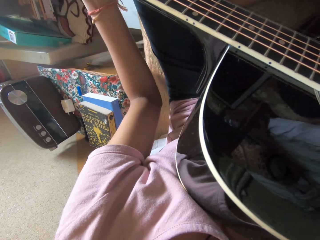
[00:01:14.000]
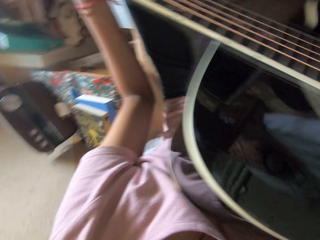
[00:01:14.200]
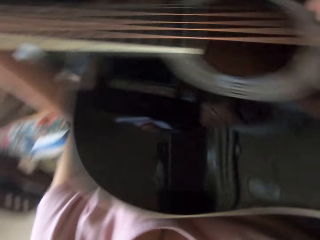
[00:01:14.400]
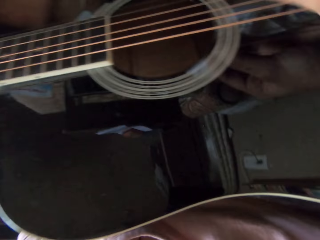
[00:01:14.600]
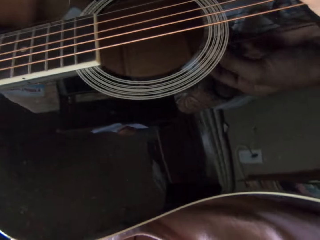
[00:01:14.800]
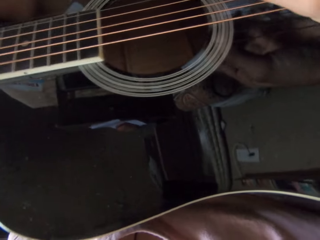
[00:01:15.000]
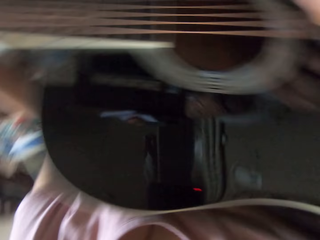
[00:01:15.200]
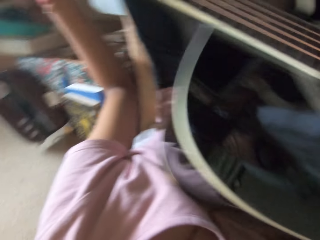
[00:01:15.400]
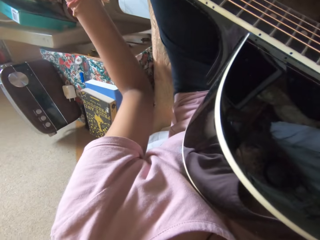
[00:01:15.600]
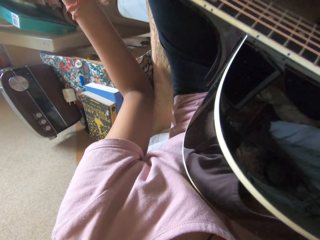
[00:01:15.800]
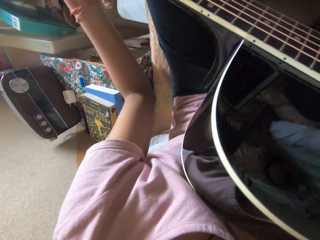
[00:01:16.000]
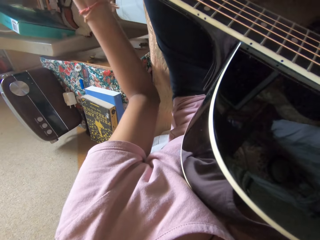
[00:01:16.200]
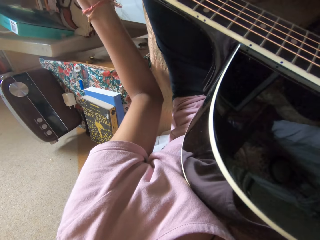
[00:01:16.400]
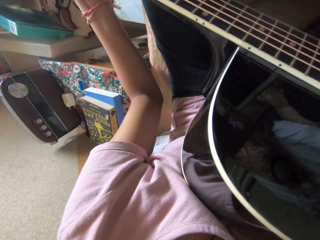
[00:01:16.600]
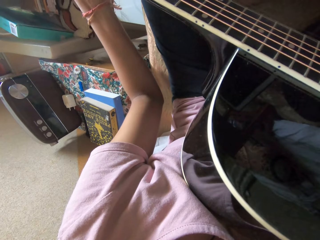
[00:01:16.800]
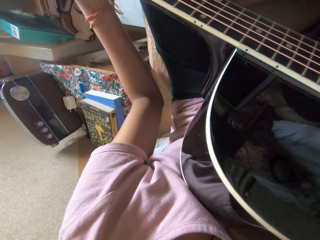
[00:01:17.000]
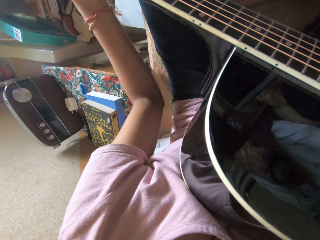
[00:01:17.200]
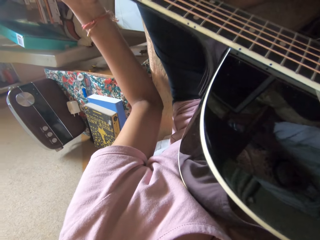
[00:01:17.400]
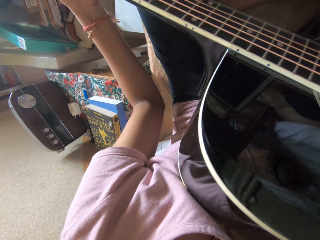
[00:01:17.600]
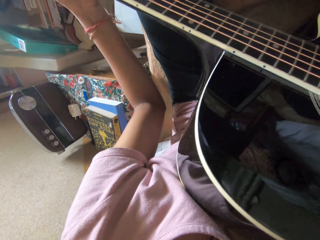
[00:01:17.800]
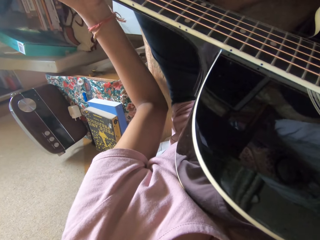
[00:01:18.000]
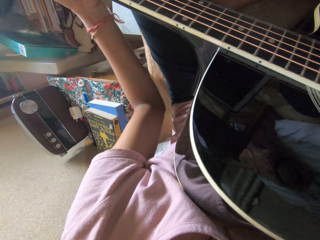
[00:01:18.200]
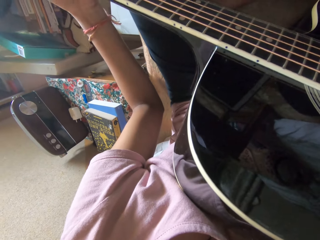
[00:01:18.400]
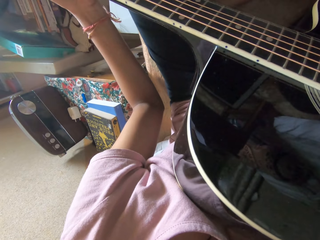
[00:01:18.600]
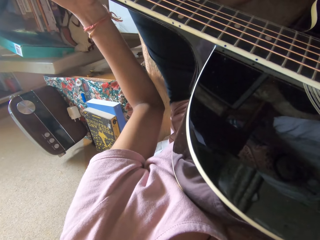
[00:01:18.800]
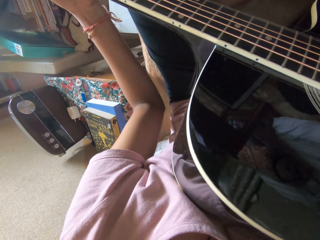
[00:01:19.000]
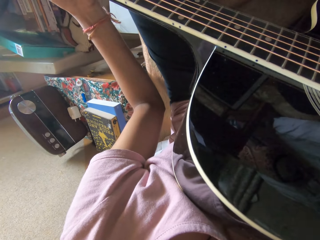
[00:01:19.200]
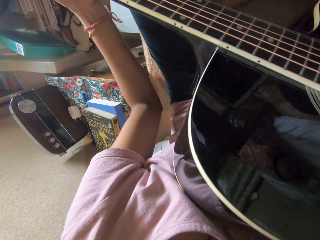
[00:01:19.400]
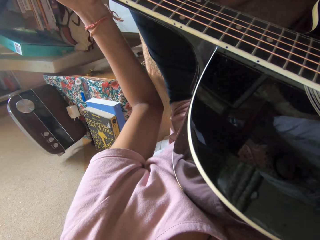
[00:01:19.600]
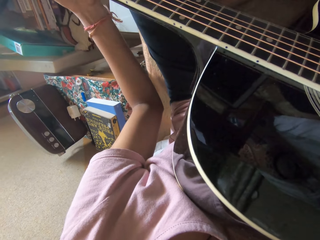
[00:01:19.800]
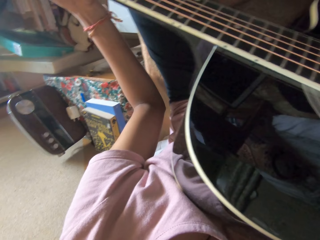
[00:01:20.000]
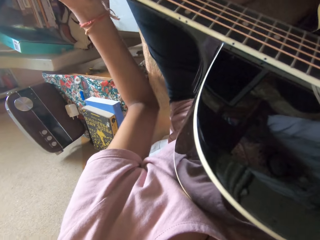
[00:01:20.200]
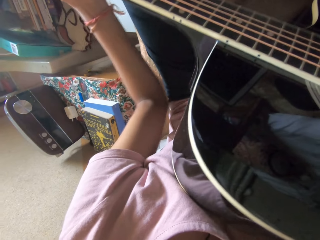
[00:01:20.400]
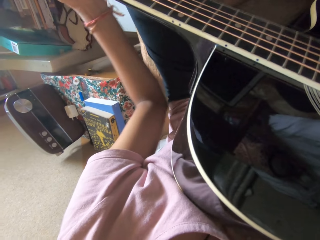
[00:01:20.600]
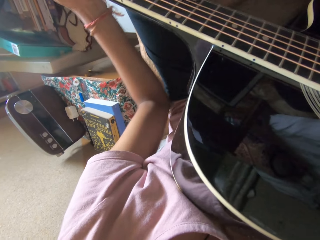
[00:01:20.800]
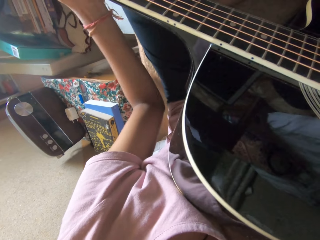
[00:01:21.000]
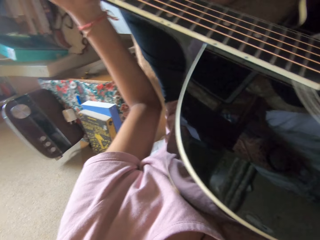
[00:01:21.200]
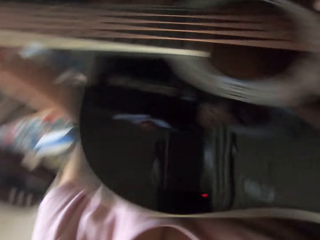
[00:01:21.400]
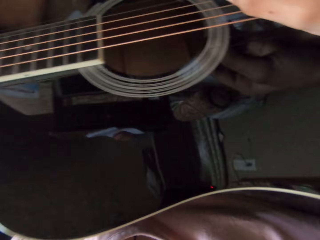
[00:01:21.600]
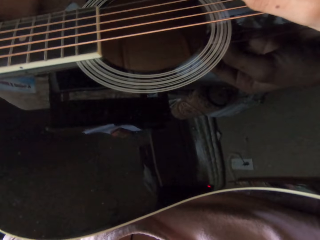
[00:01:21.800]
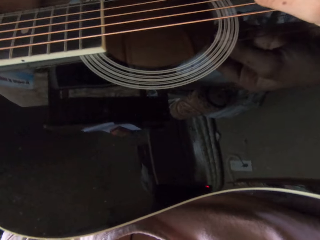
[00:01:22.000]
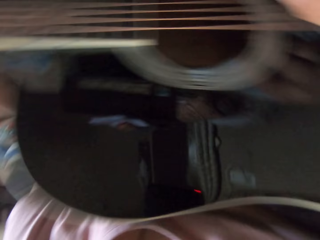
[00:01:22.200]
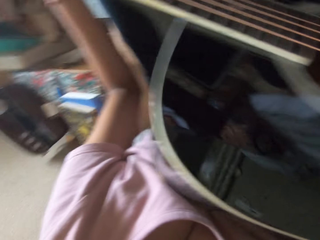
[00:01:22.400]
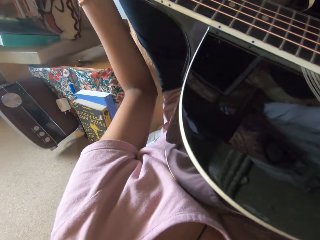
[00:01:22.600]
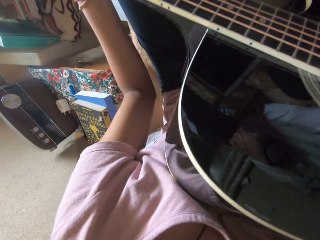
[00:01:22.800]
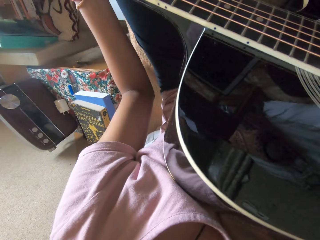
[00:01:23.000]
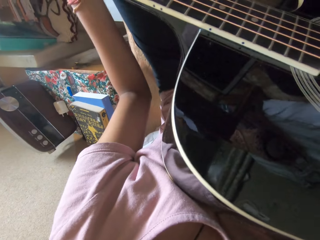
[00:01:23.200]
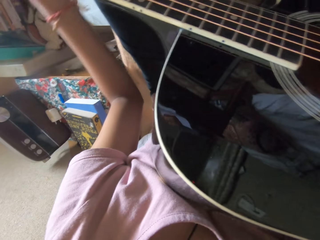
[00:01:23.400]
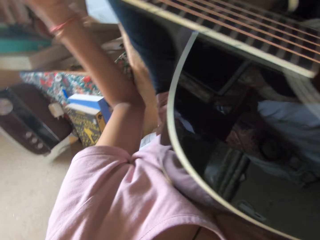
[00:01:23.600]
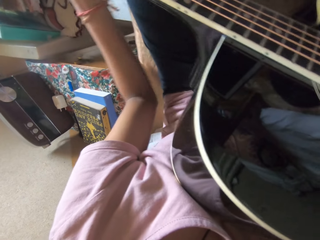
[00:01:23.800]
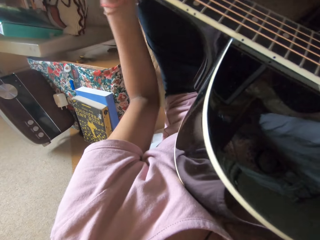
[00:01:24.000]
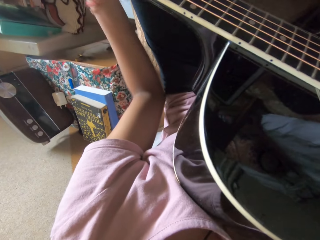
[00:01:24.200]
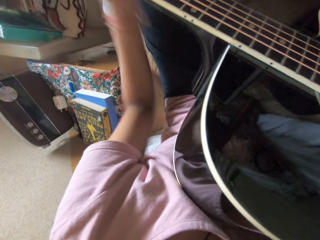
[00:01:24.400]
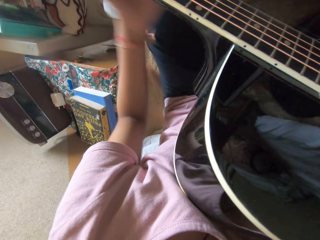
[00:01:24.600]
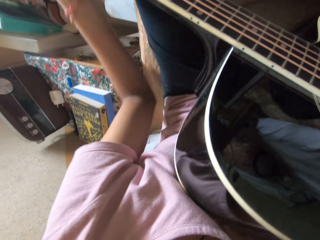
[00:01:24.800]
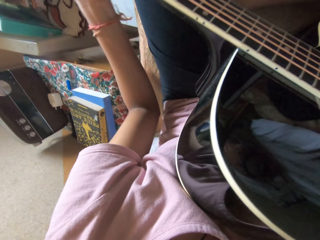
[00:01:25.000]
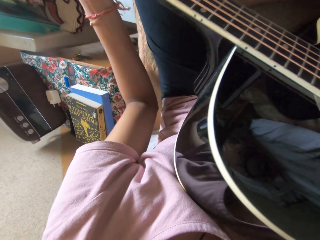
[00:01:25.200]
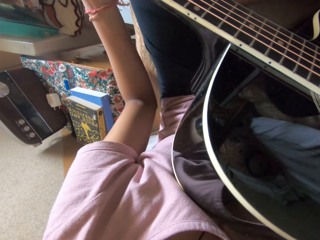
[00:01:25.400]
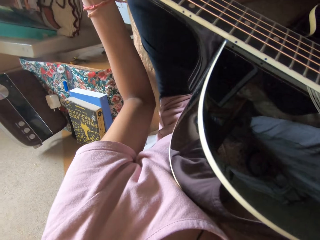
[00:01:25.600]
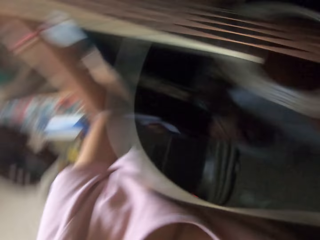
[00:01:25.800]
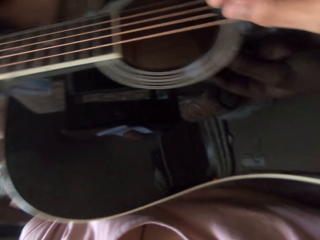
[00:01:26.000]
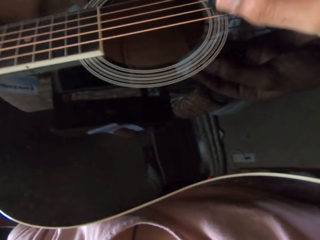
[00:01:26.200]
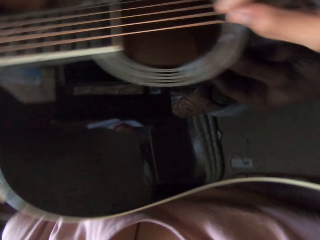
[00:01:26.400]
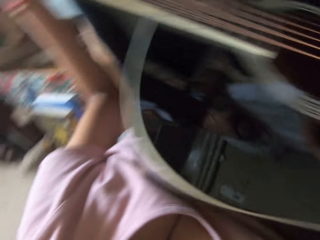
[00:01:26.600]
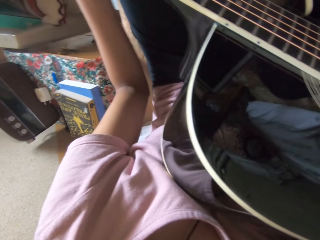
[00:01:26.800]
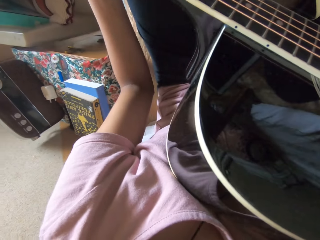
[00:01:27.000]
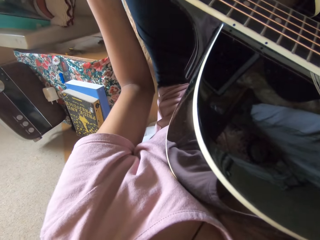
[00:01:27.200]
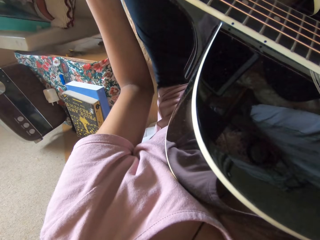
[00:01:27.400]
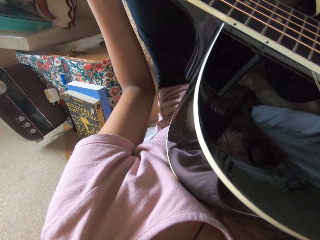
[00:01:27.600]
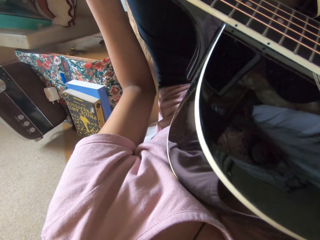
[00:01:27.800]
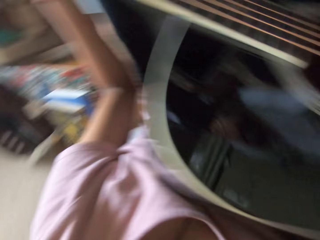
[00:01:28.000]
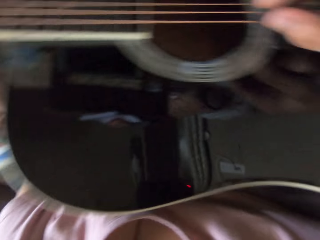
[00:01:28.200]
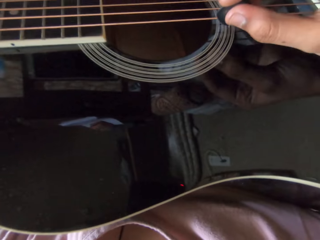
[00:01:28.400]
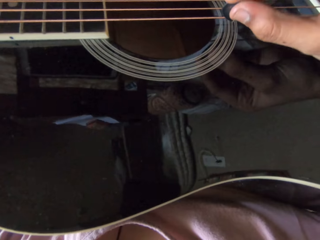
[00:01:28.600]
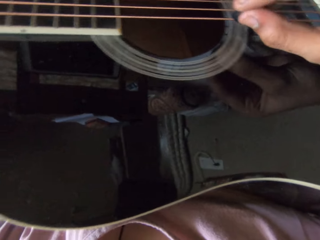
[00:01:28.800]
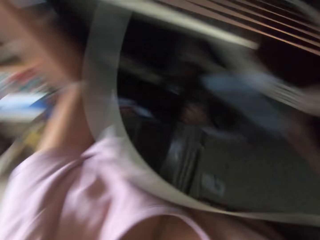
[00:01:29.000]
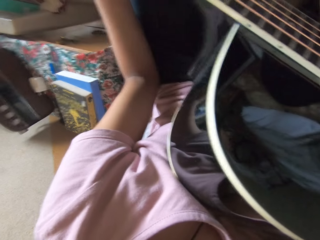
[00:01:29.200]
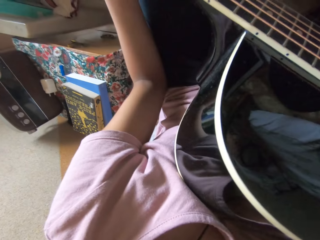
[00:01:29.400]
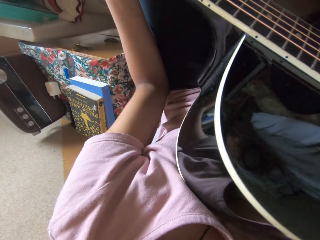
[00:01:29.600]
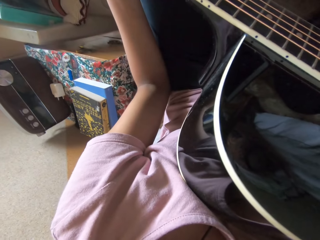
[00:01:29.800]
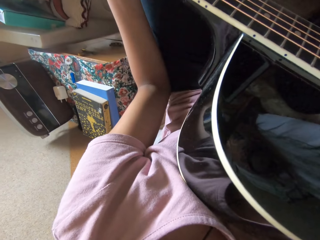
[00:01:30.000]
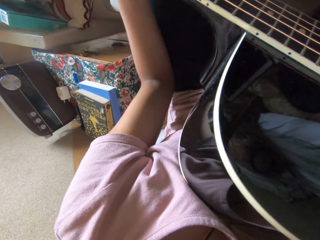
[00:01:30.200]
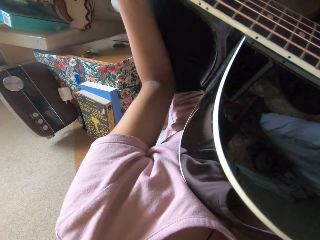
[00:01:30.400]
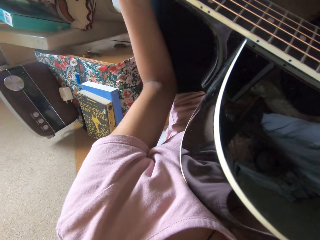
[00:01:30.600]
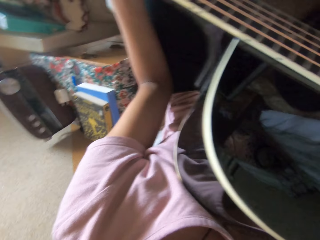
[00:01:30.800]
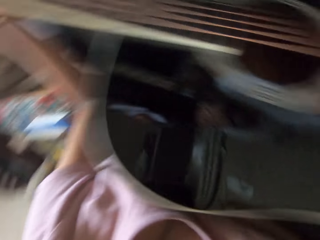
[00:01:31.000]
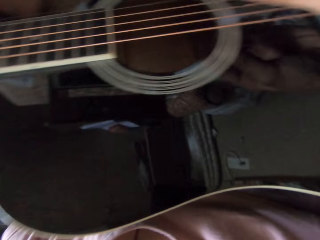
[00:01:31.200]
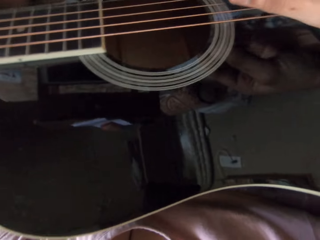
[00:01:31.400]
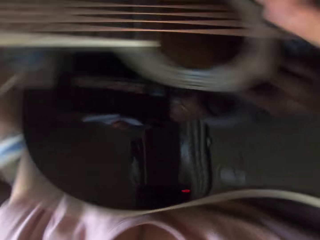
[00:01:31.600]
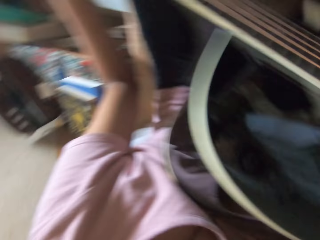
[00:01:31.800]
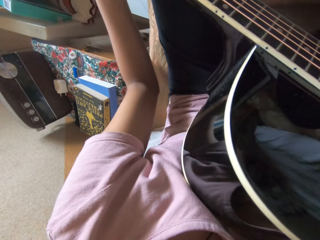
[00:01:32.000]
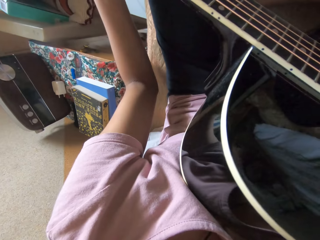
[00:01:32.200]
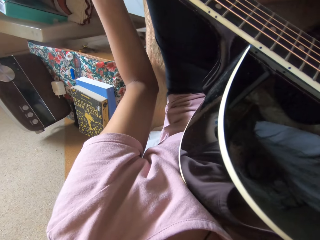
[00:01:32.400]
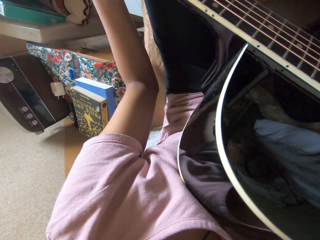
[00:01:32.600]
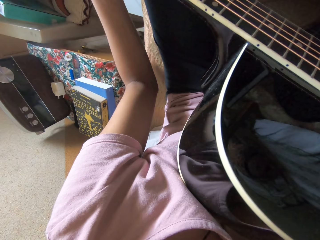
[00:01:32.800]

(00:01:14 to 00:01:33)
The camera wearer adjusts the guitar. They tune the guitar strings. They continue to play the guitar.

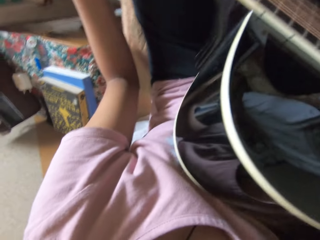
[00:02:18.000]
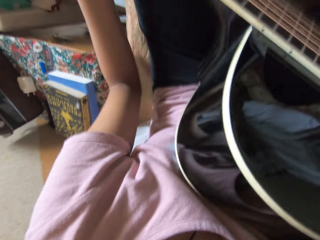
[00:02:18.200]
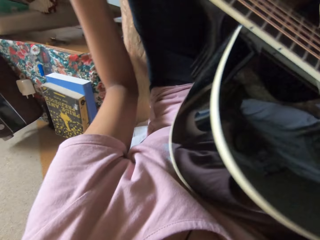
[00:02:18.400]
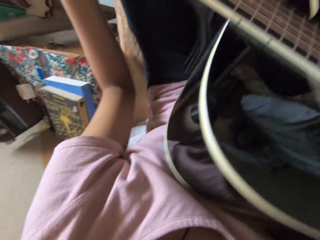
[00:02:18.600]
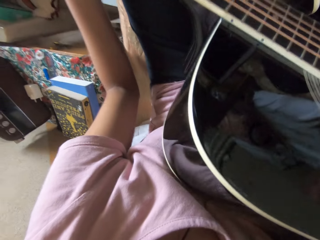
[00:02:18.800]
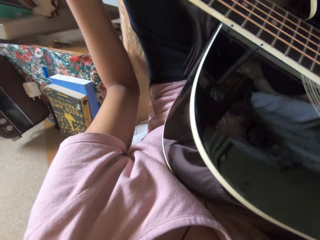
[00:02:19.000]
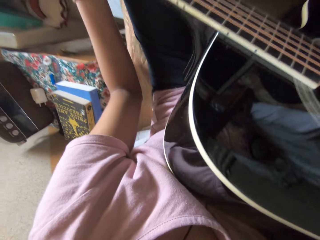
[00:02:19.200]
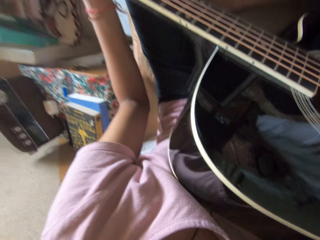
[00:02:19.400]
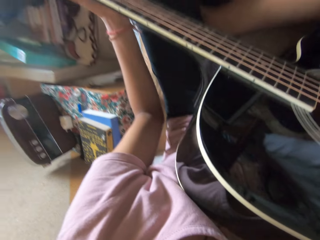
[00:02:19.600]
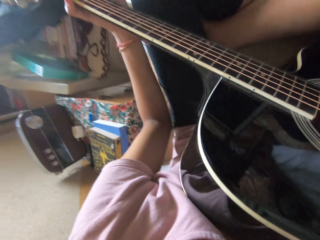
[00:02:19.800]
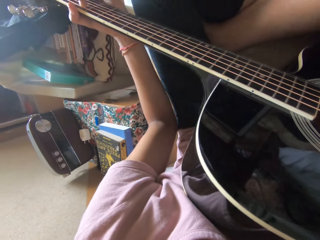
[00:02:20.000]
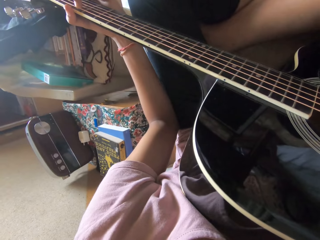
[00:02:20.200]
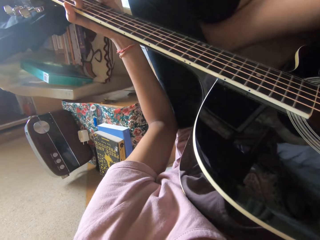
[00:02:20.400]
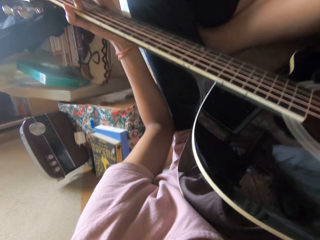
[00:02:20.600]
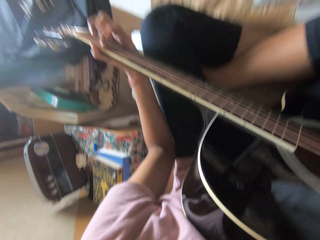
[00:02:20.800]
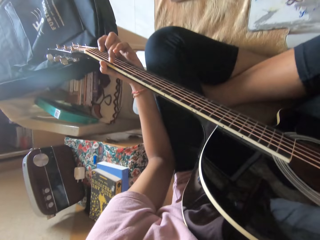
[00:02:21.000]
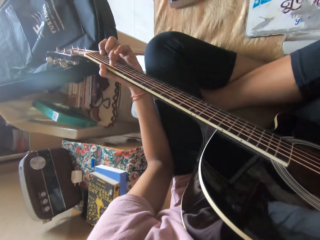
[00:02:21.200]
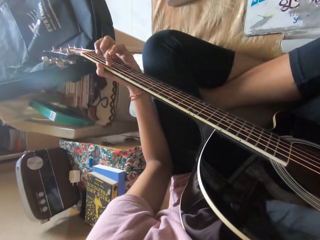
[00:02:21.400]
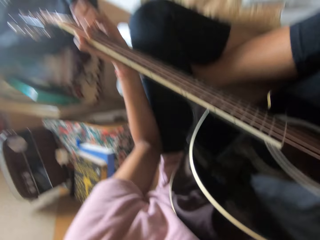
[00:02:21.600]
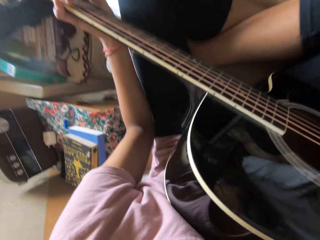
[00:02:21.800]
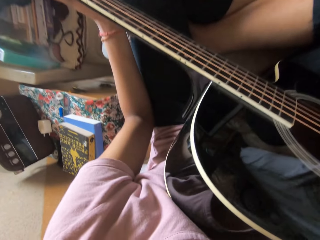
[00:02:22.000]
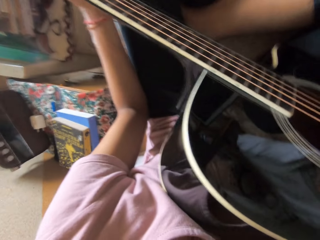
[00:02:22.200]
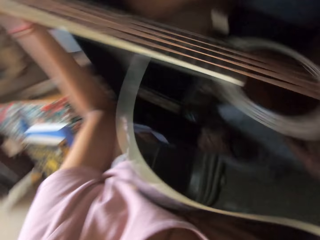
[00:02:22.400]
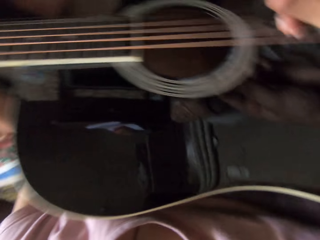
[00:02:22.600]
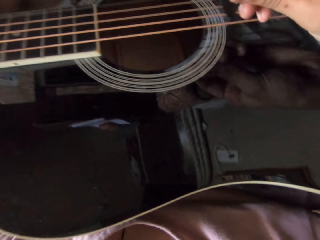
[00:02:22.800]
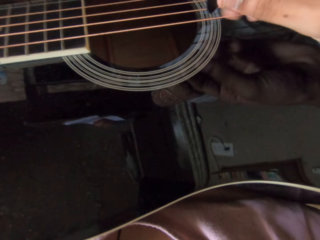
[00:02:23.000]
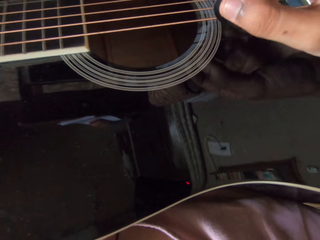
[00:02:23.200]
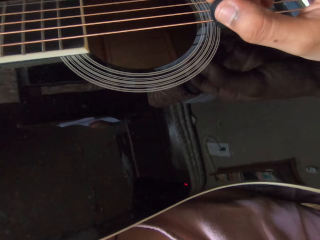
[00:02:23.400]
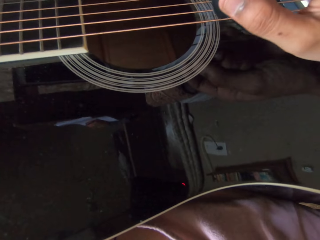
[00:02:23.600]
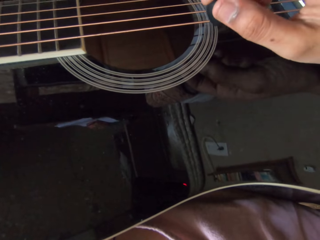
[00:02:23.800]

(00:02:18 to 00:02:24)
The camera wearer adjusts fingers on the guitar.
